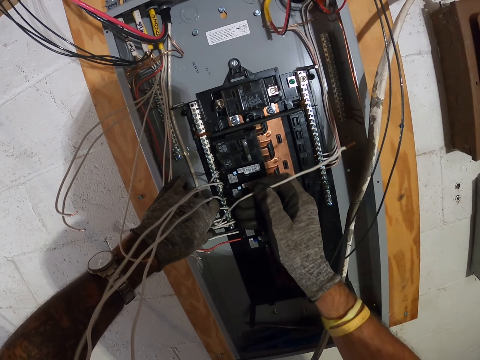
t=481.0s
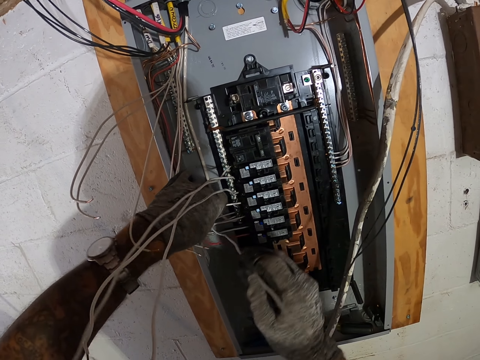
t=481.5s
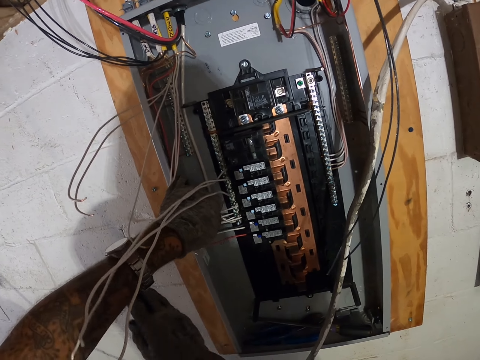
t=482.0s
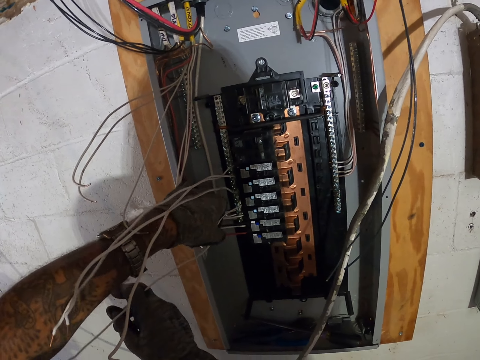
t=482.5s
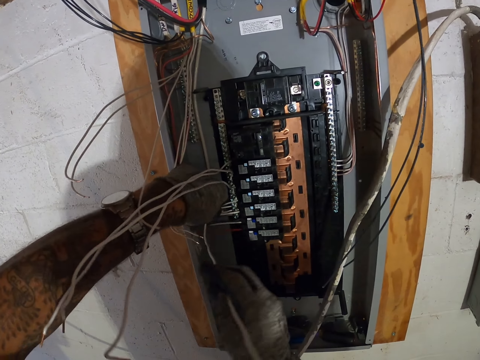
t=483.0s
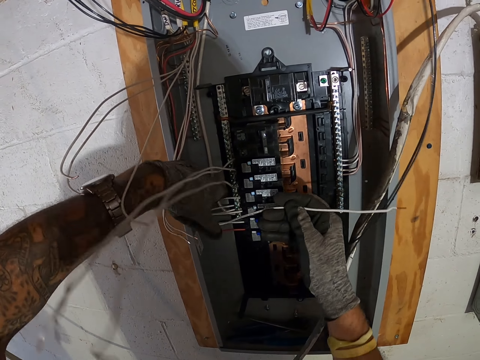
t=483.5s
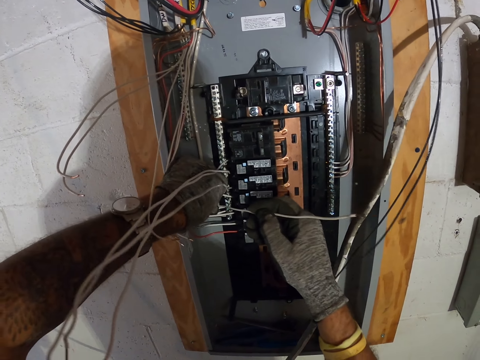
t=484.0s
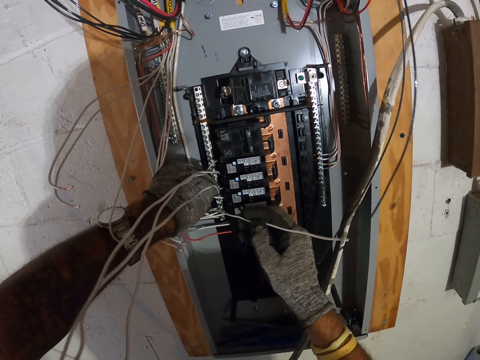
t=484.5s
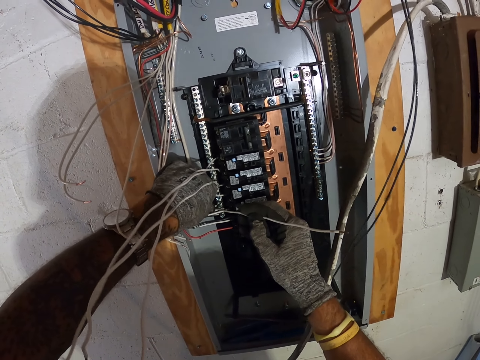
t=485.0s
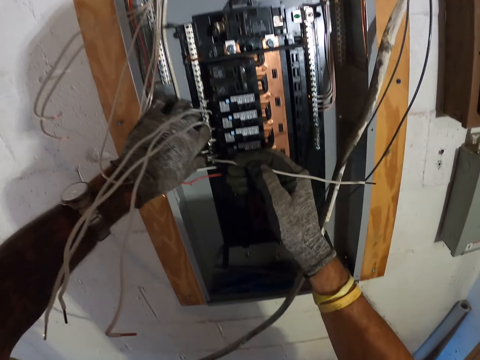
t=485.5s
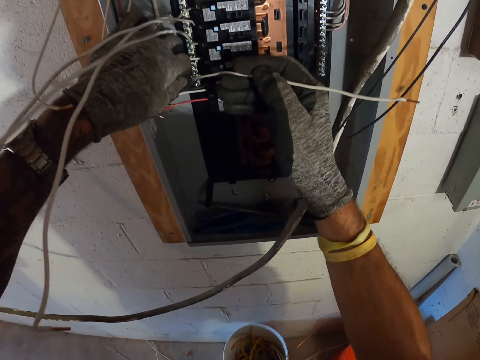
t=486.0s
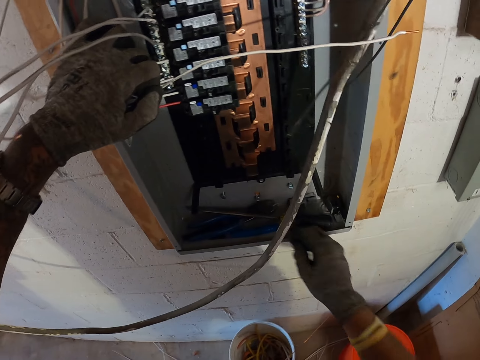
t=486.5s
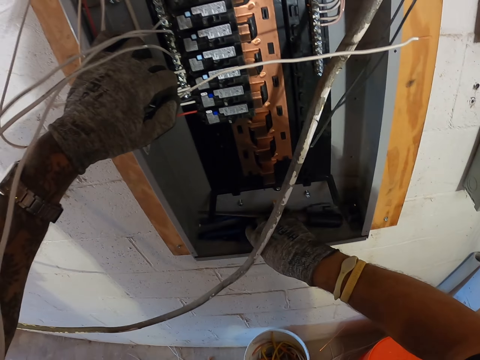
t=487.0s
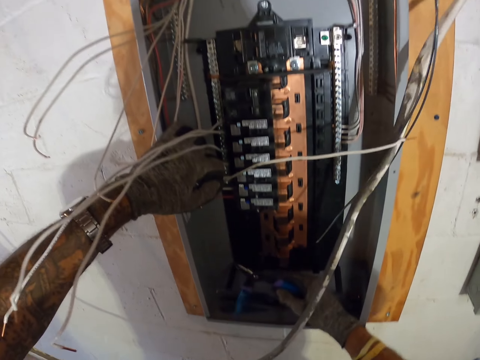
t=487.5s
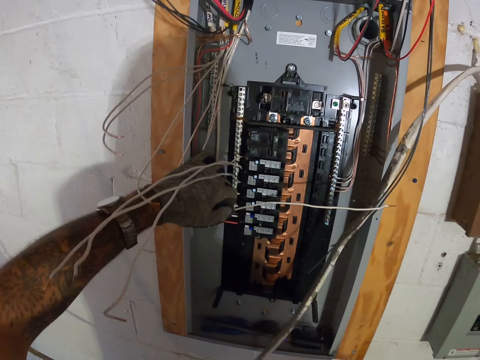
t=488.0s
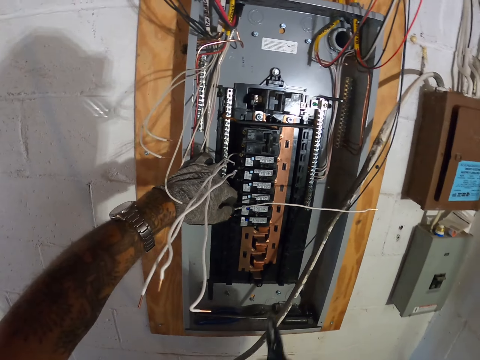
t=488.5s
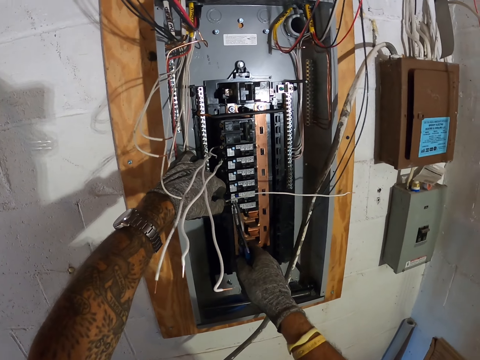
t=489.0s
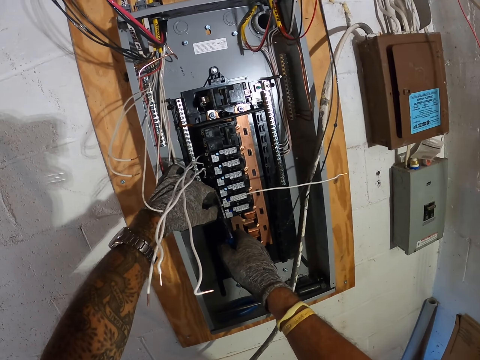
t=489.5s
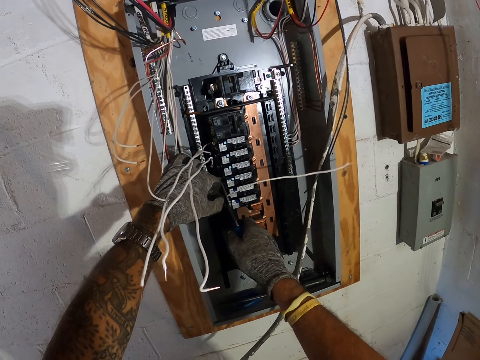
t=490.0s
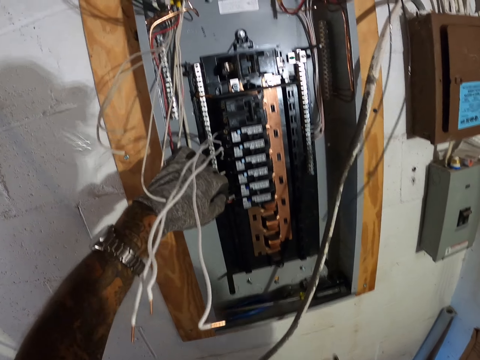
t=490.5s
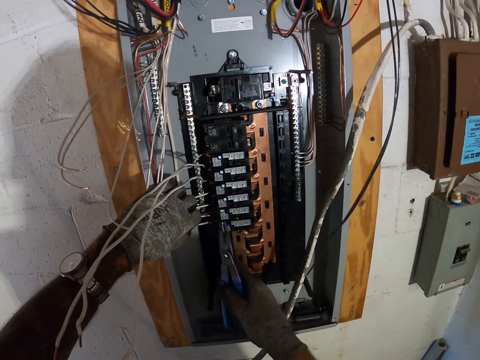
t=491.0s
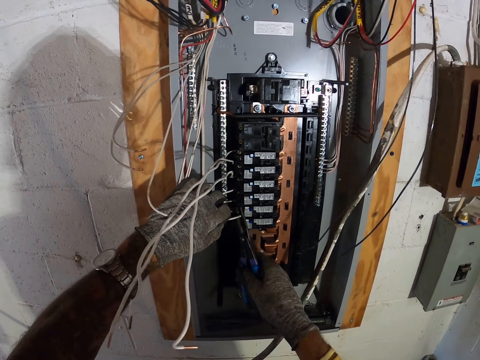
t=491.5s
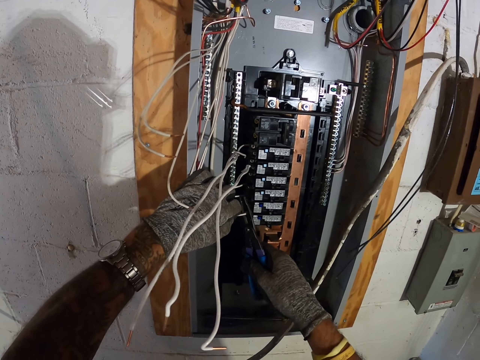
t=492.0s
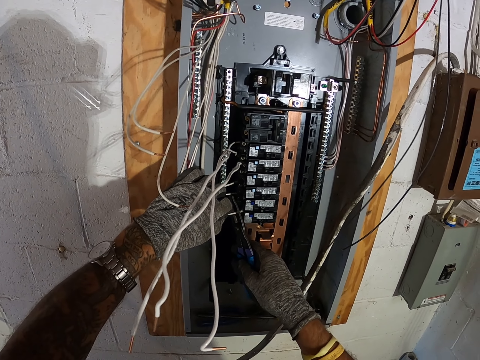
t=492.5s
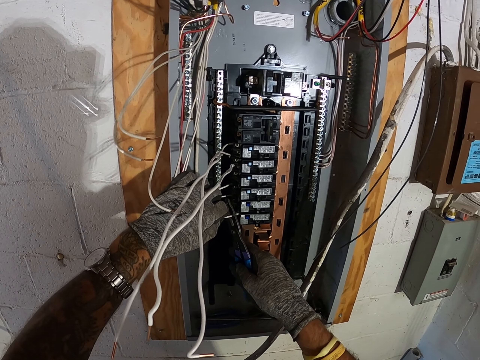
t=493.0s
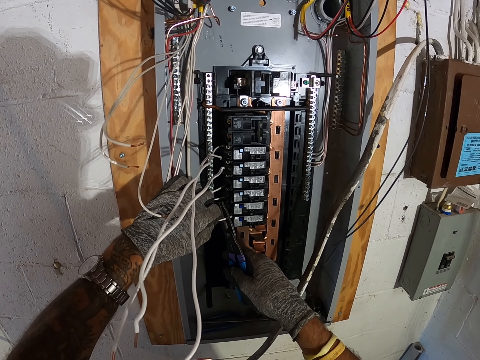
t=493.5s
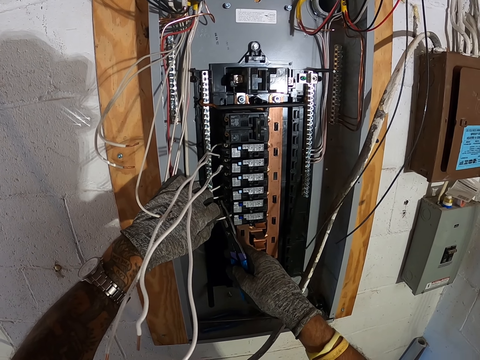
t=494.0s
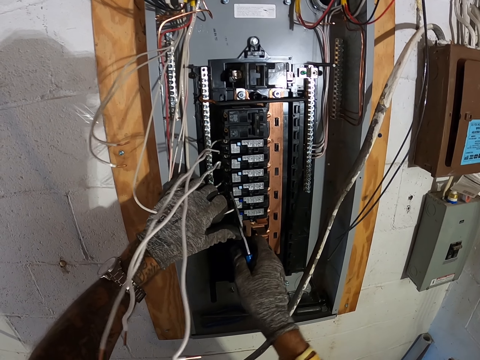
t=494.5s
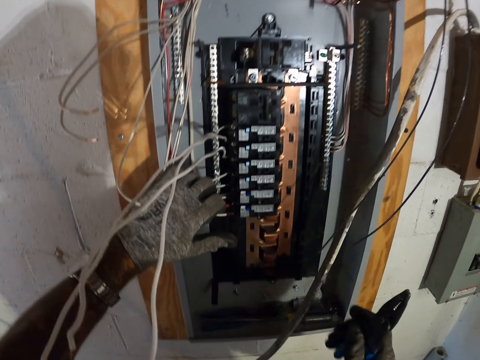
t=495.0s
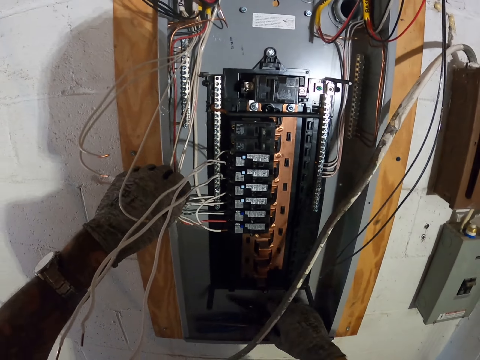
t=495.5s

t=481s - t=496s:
The camera wearer takes the pliers. They cut the wire with the pliers.

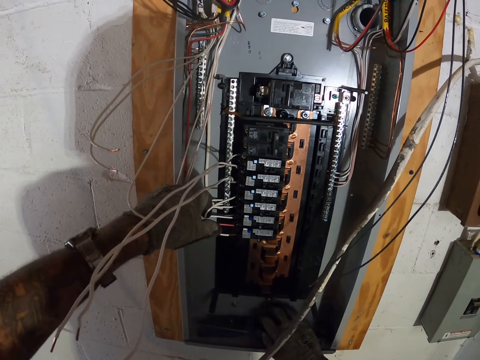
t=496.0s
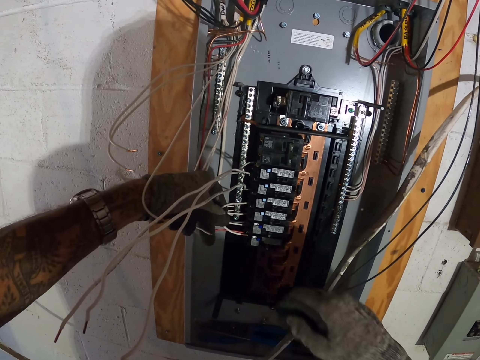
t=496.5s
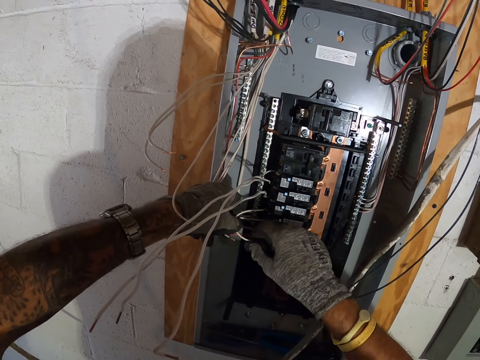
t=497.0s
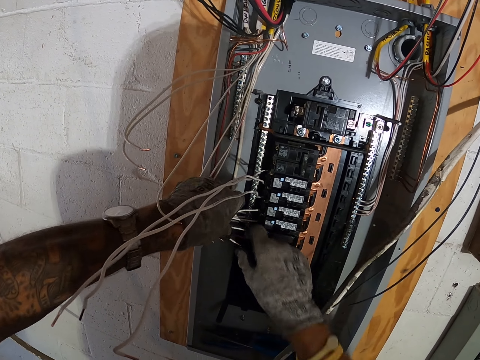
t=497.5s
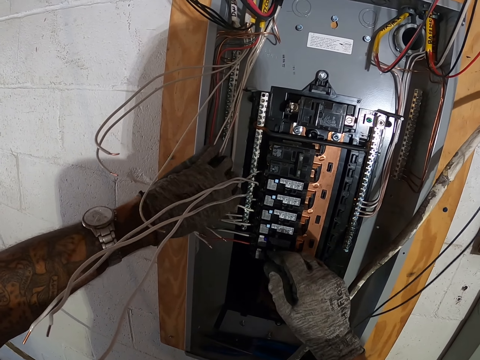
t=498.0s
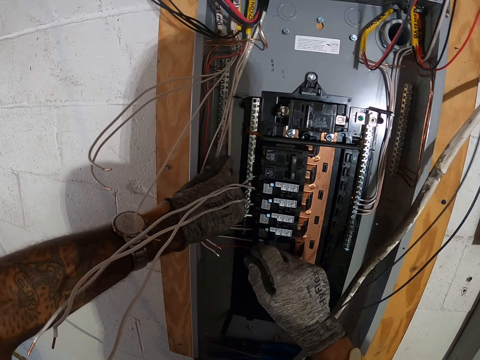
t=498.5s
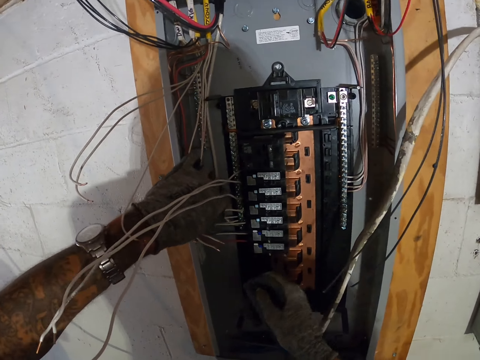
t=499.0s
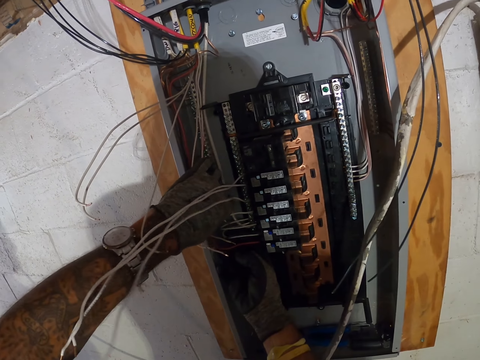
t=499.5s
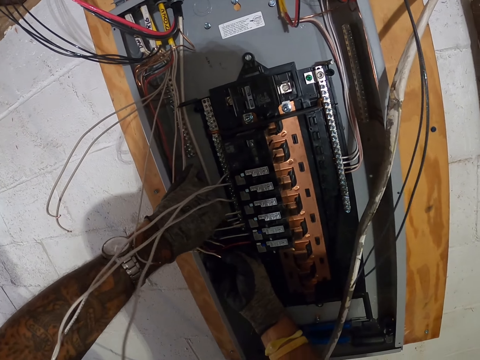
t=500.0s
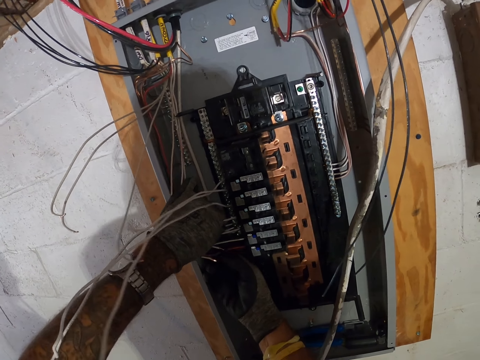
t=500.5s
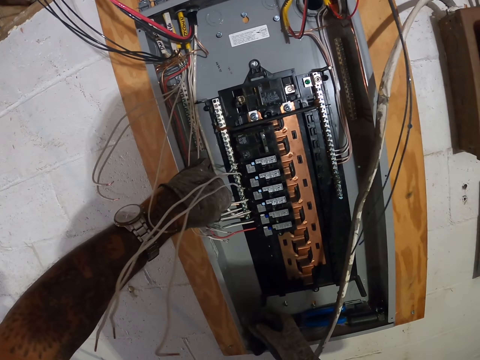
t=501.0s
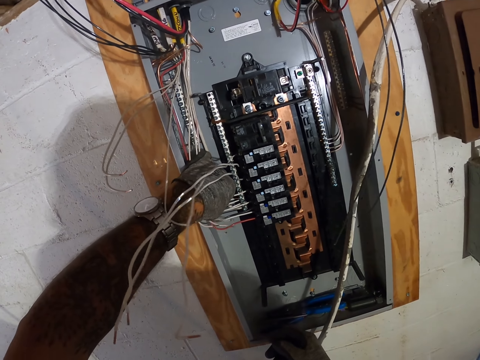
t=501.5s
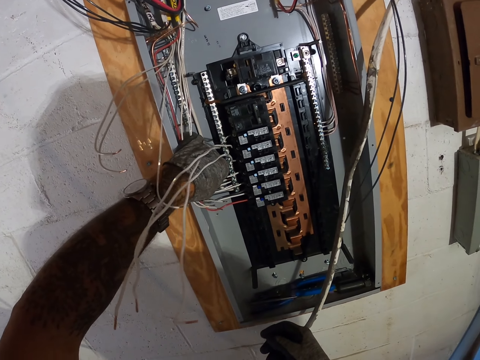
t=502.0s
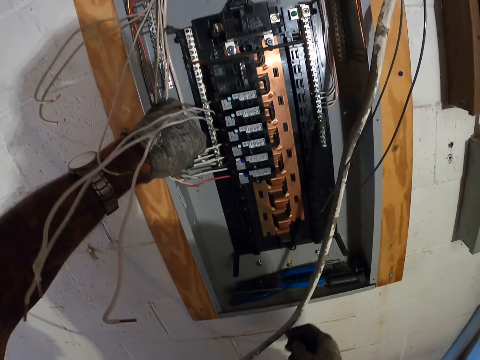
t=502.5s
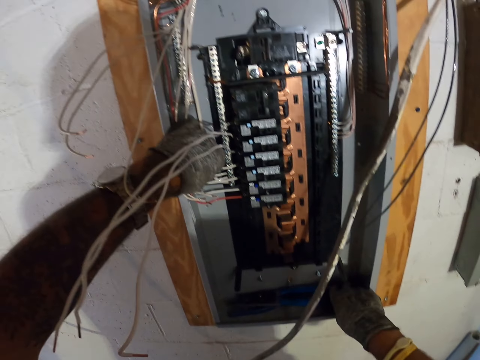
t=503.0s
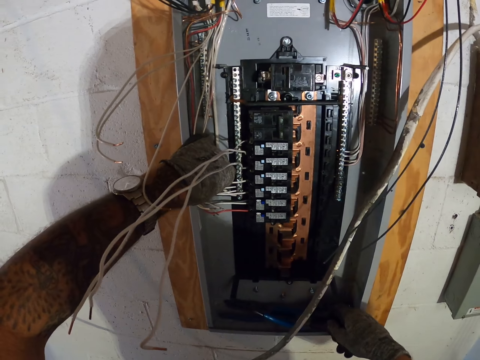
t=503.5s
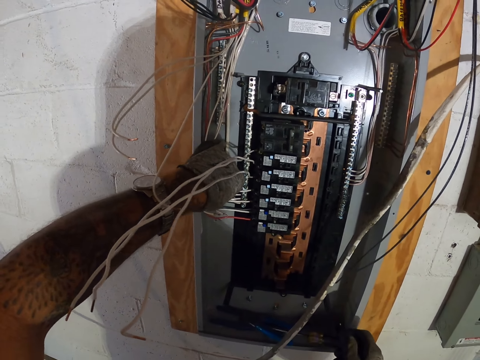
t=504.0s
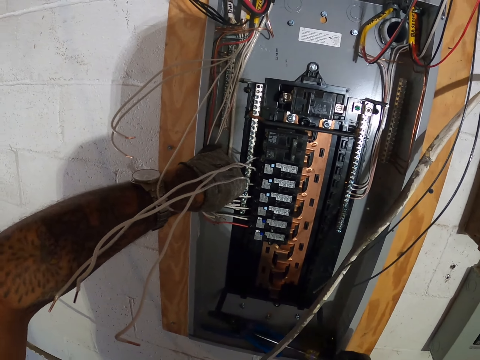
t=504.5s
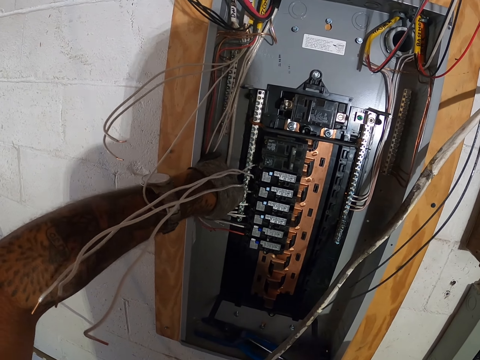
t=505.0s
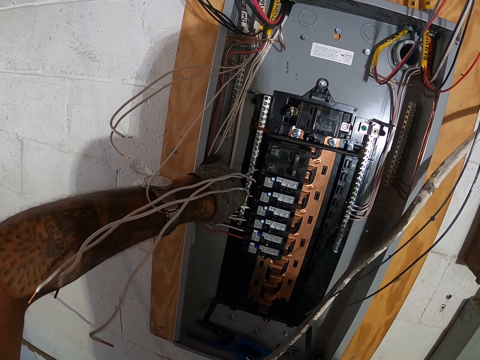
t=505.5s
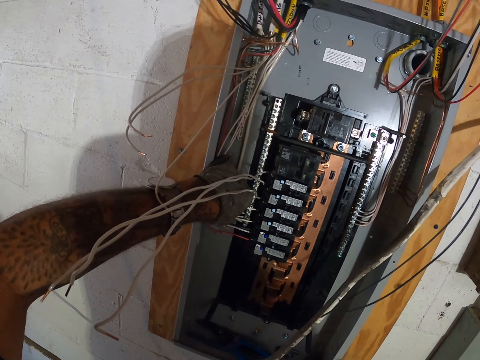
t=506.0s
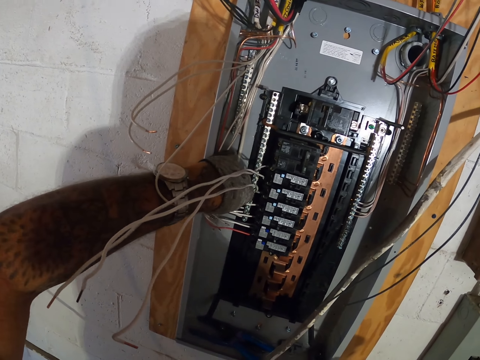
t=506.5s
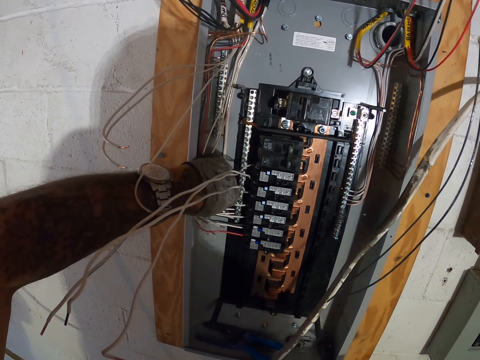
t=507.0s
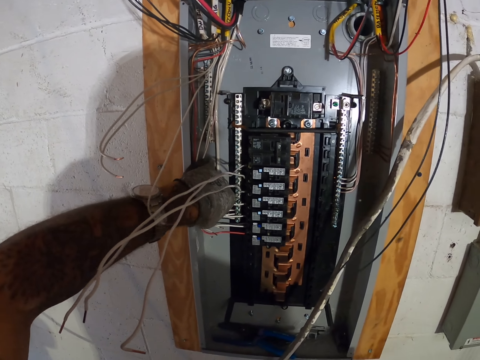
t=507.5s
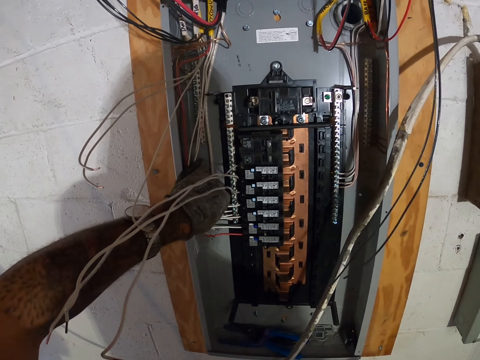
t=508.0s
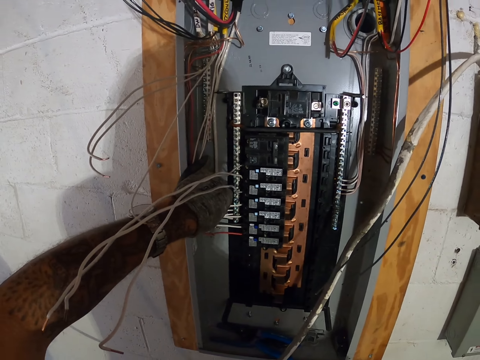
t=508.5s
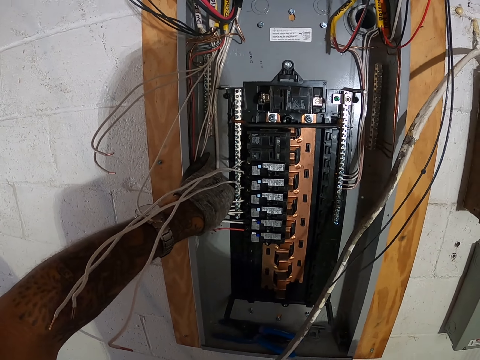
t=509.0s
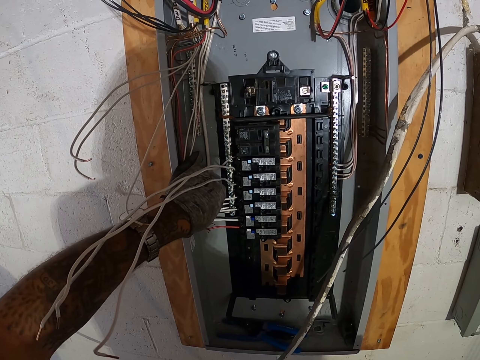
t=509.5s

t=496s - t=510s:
The camera wearer fixes the wires on the box panel. They fix the white cable in the neutral bar.
